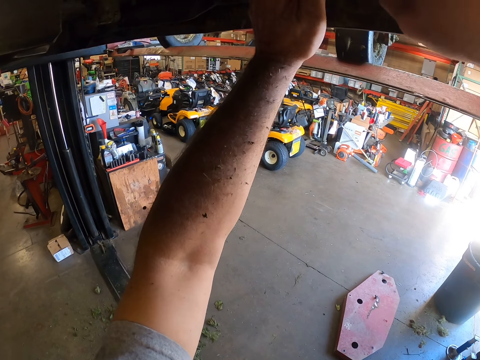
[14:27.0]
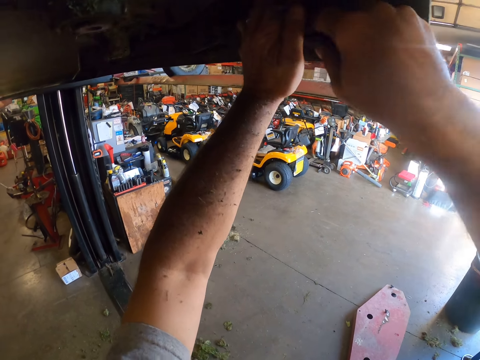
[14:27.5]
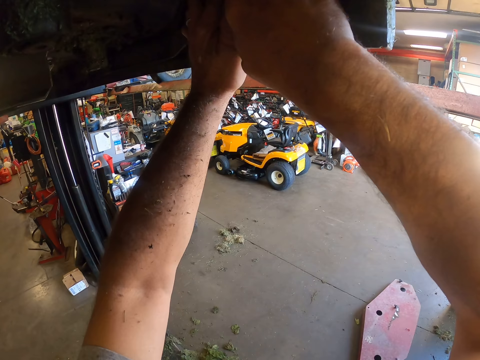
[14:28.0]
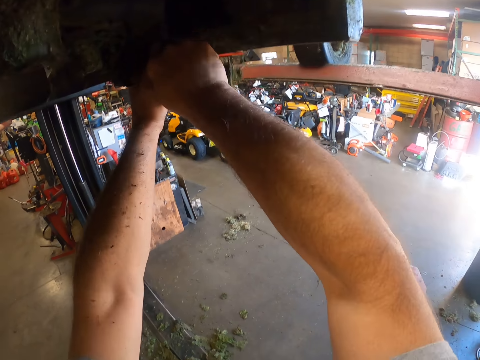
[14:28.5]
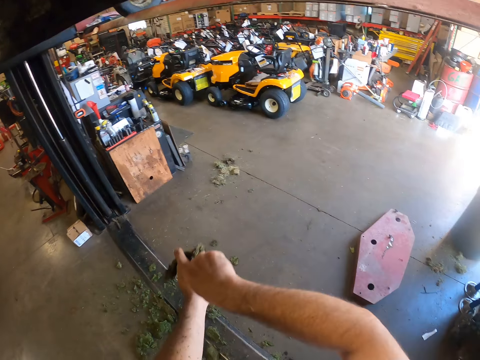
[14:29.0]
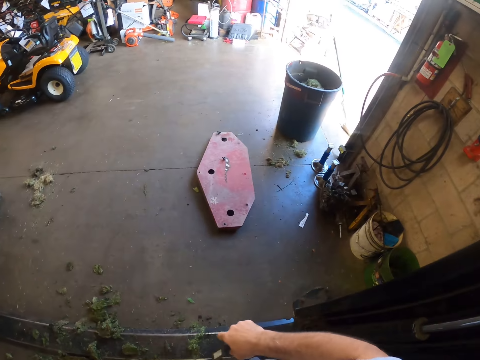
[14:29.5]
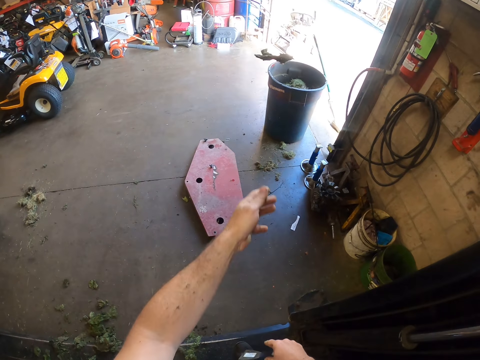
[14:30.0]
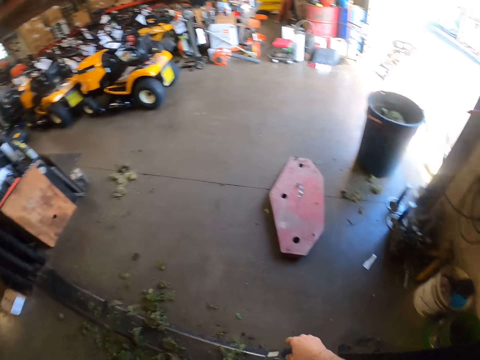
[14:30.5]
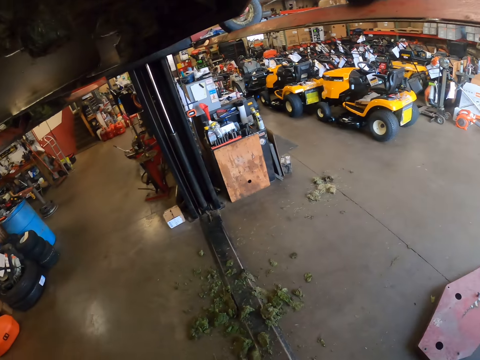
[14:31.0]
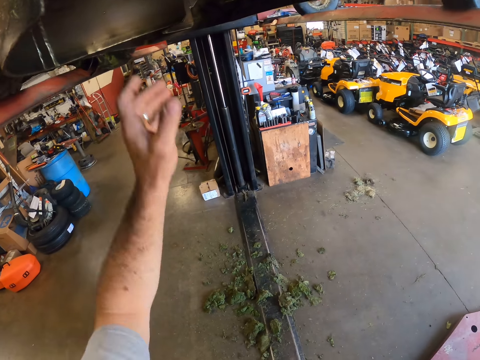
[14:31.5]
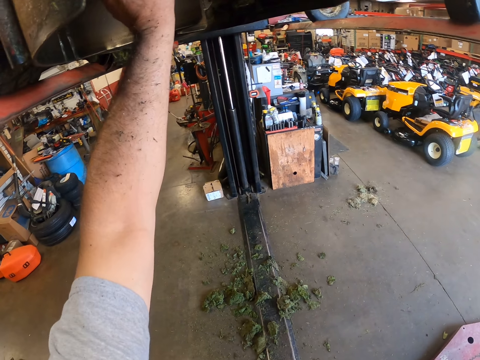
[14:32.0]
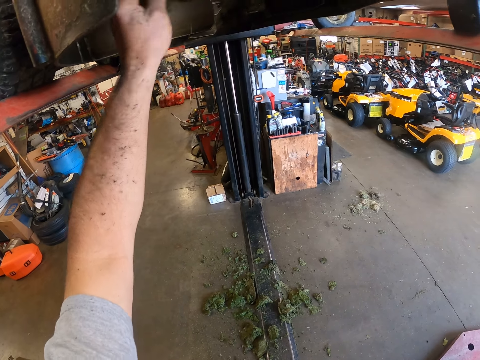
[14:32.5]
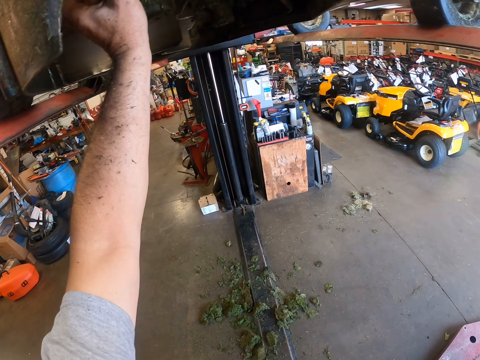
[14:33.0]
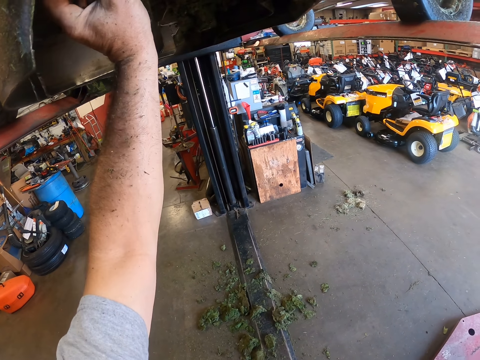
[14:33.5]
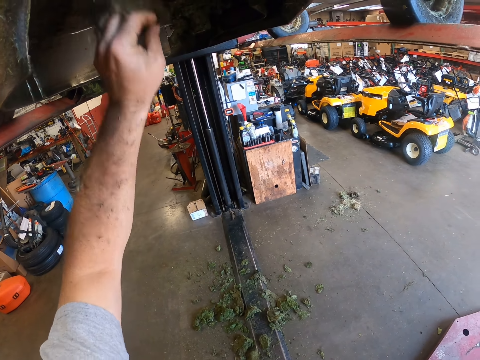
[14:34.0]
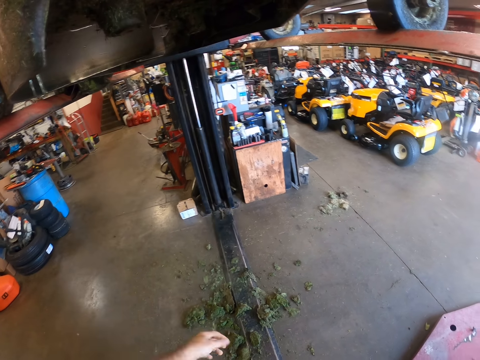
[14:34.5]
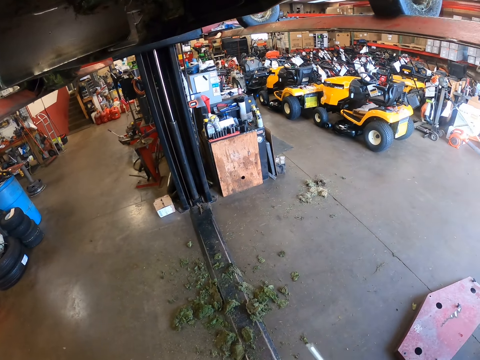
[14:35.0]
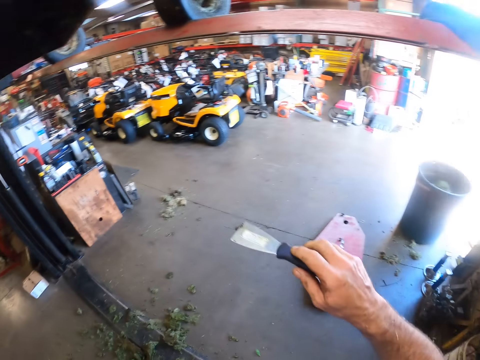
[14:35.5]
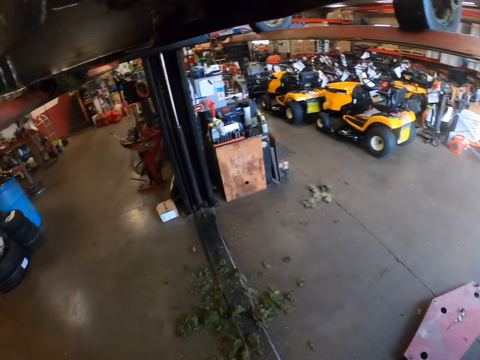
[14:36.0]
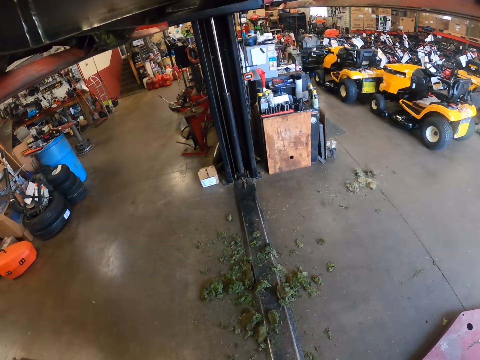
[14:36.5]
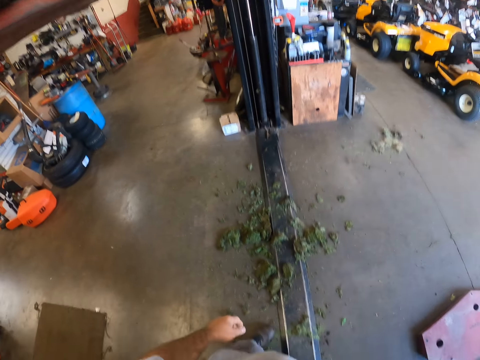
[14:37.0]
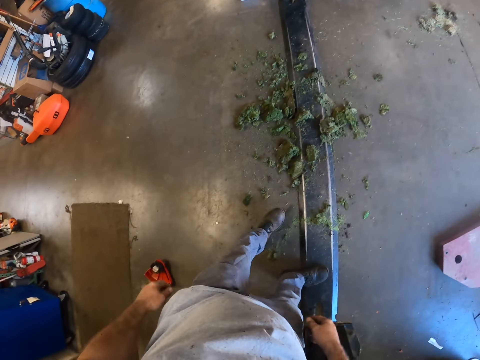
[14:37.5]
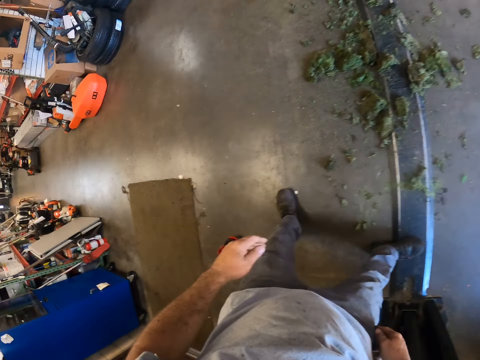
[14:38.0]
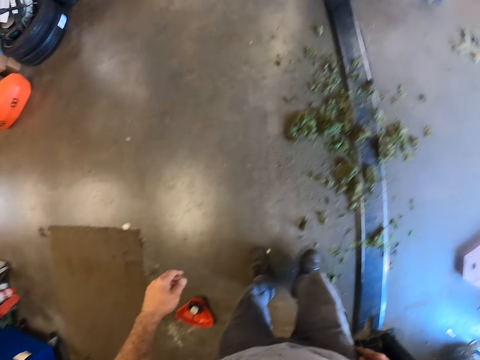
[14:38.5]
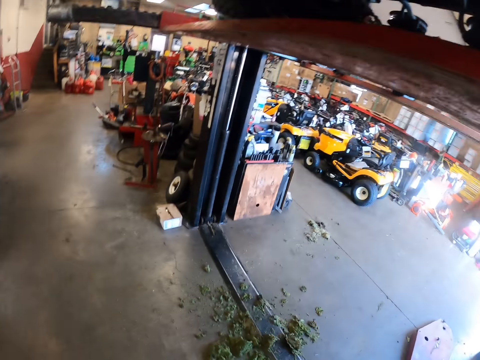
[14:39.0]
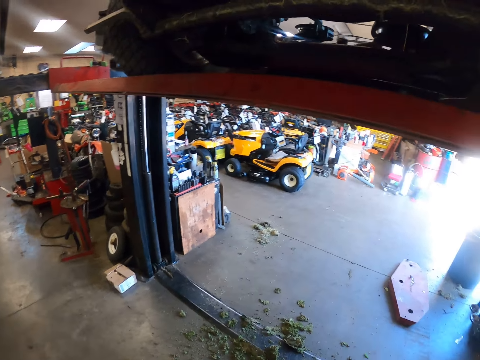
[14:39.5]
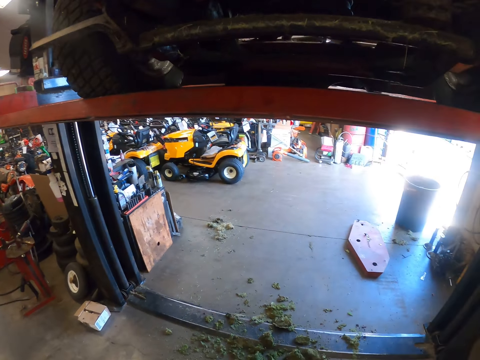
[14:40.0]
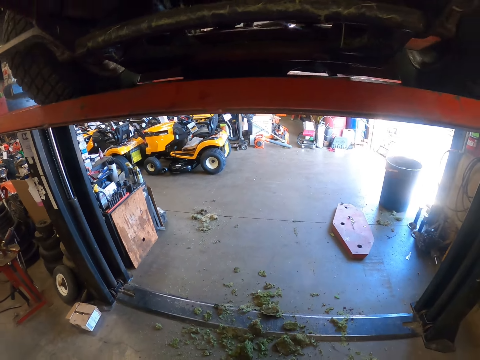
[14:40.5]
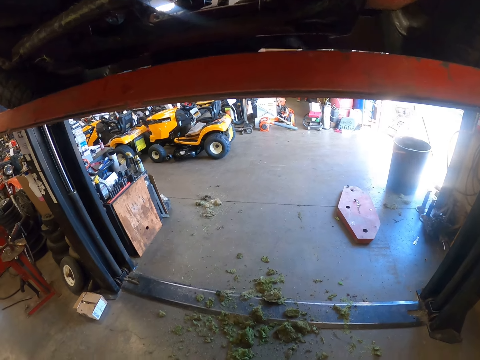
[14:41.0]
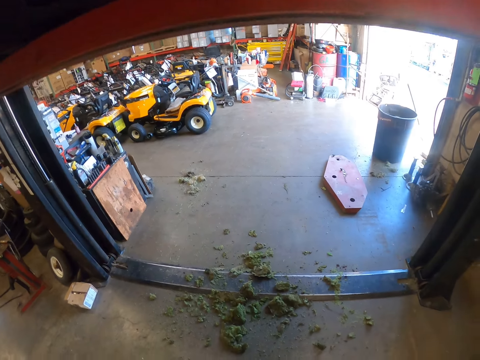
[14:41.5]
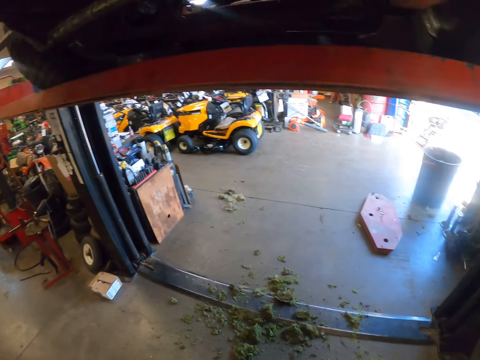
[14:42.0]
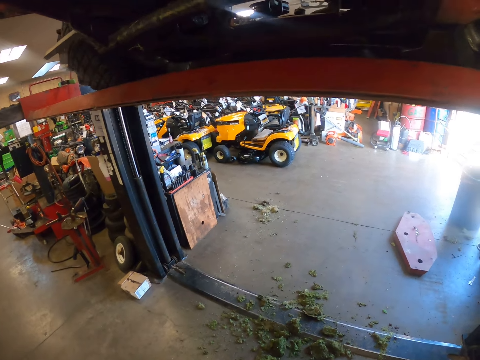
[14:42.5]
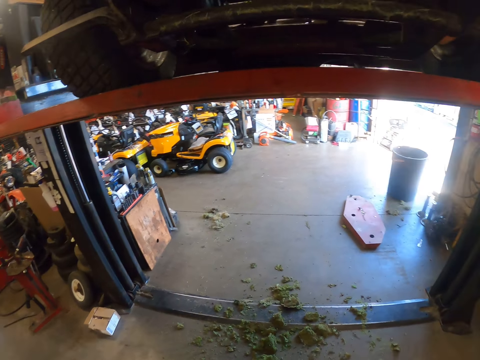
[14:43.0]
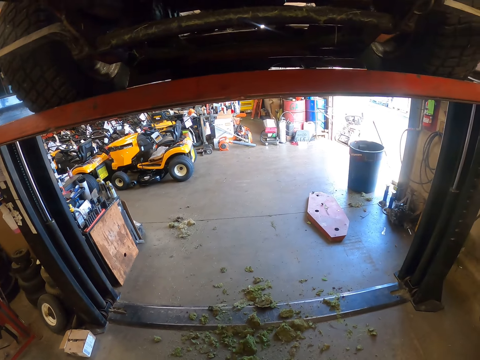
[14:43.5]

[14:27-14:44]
The camera wearer raises his left hand. He picks dry grass with his left hand. He throws the dry grass in a bin. He raises his left hand. He removes dry grass from a lawn mower with his left hand. He drops the dry grass on the floor. He removes dry grass and dirt from the lawn mower. He turns around and turns left.

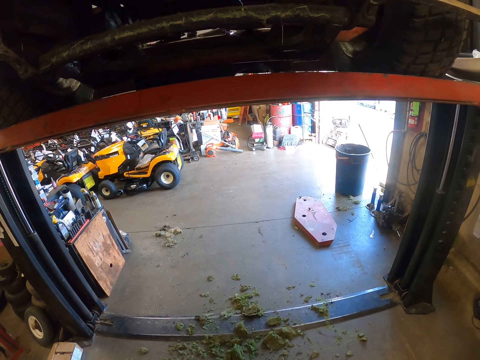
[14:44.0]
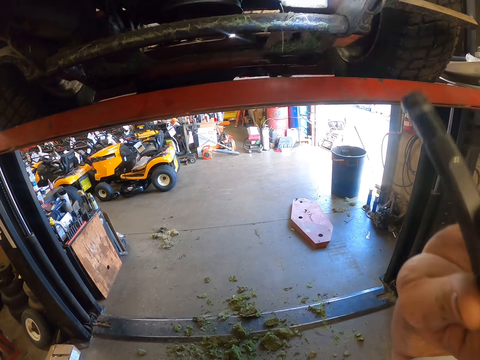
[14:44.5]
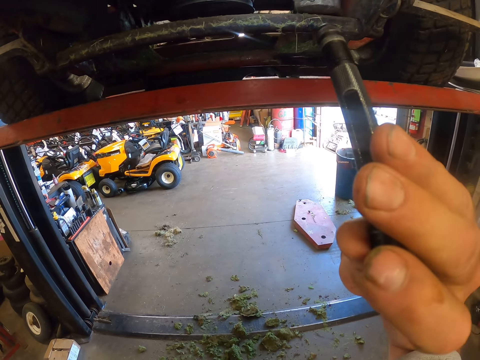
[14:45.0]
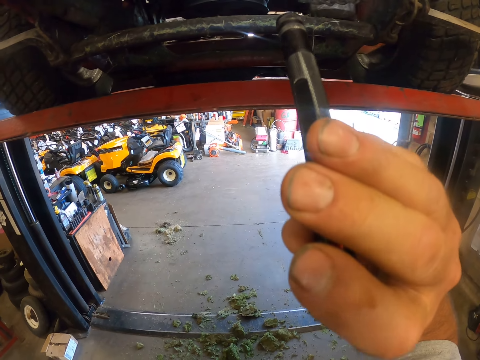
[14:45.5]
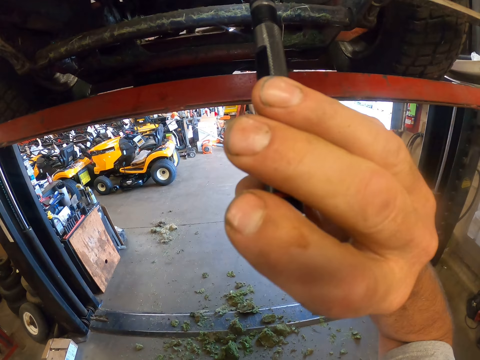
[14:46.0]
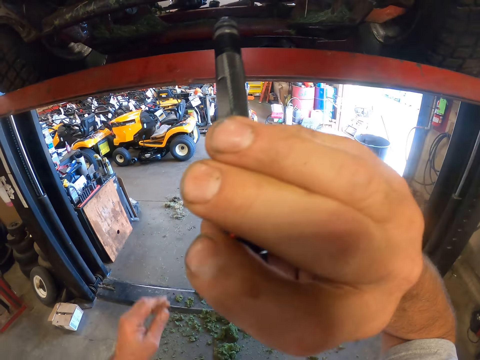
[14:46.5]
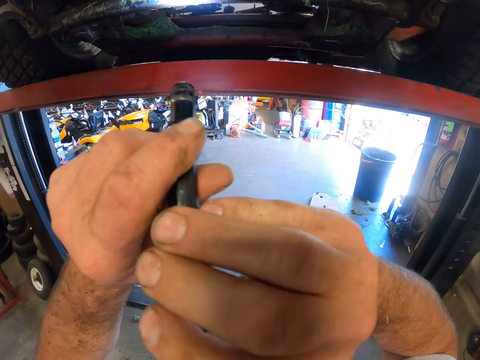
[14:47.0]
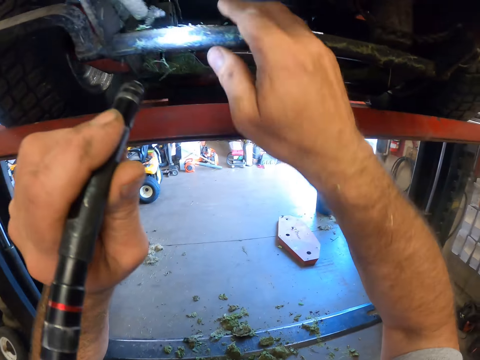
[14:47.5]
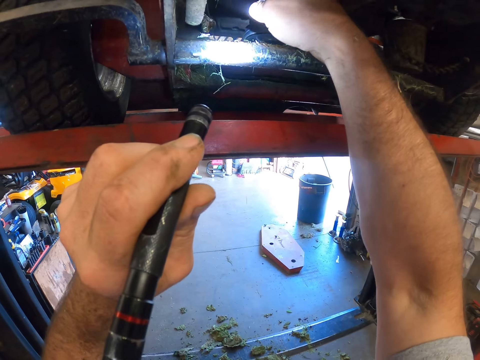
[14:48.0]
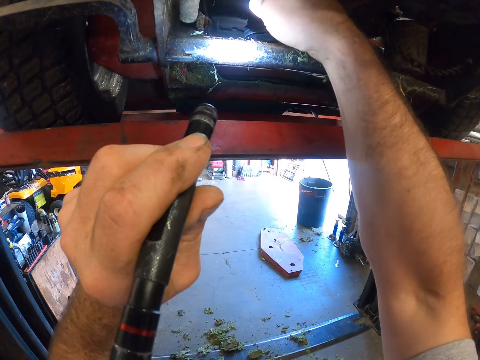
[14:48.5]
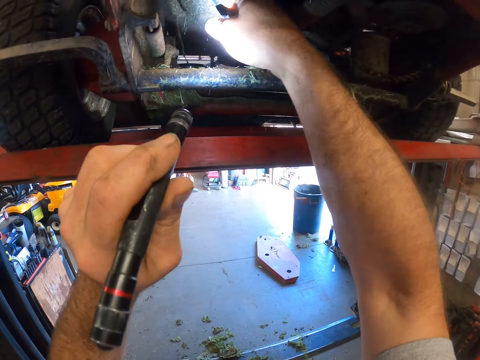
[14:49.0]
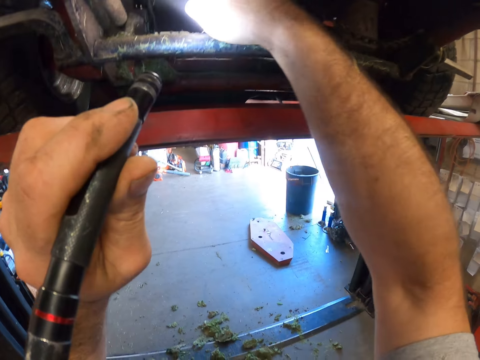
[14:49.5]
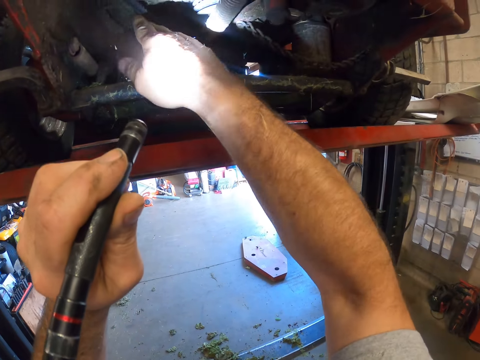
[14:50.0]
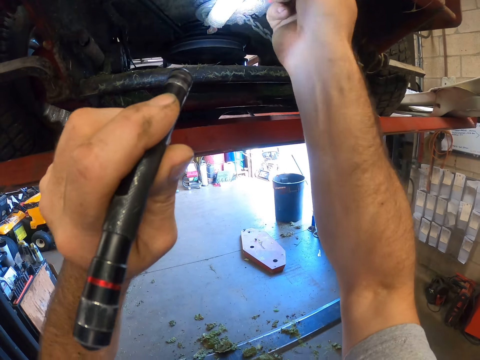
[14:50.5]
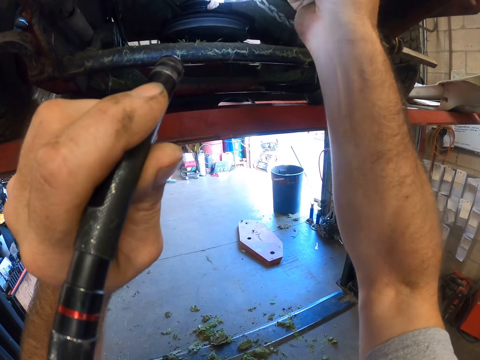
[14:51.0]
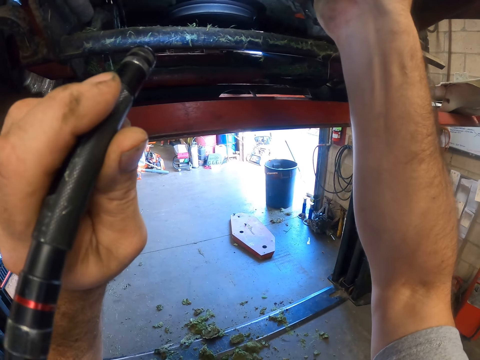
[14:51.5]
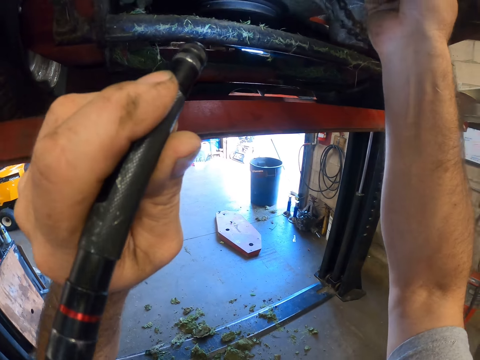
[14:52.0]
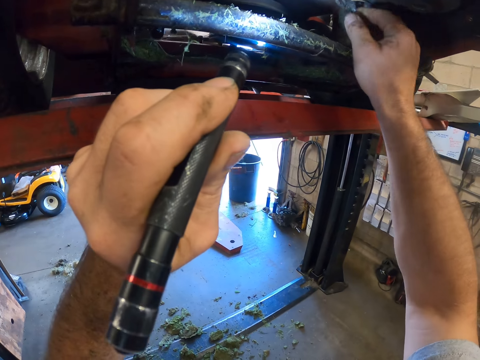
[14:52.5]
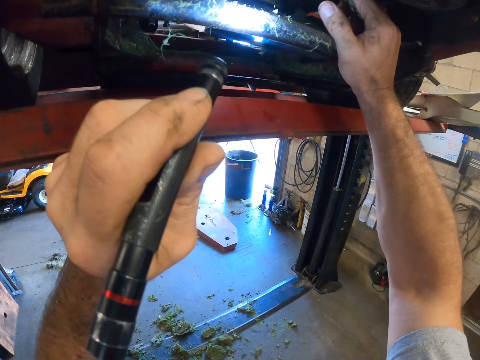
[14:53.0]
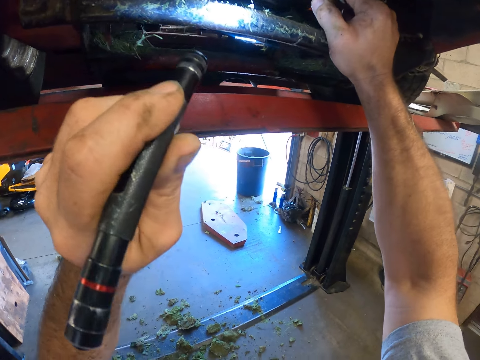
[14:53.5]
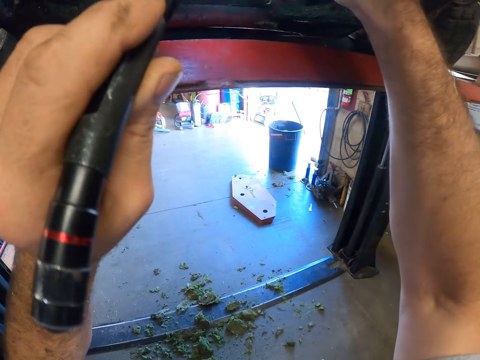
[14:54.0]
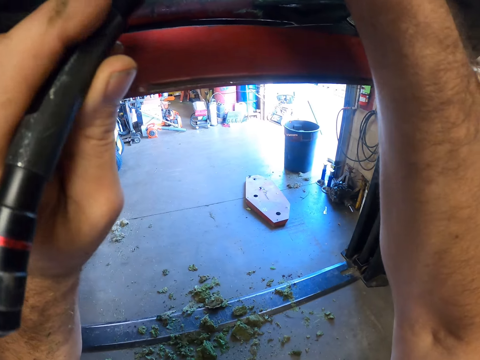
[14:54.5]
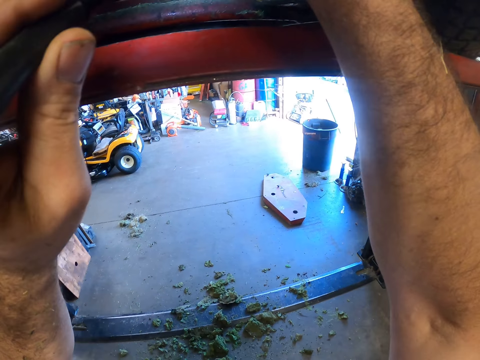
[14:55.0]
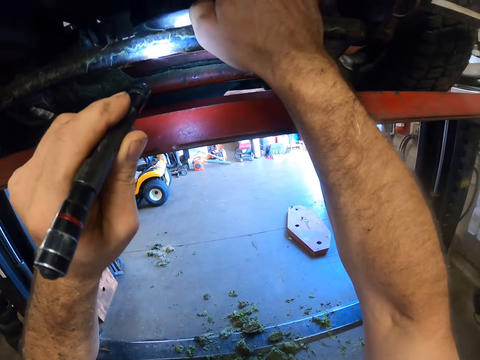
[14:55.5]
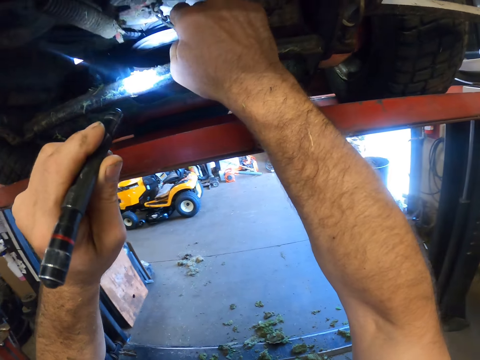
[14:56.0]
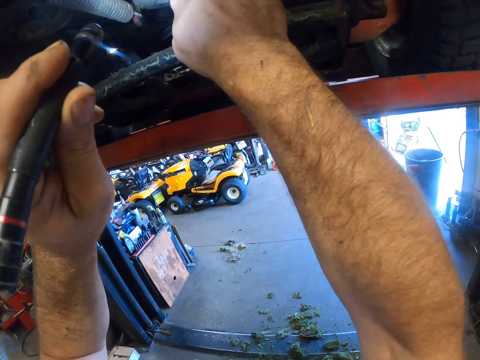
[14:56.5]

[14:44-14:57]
The camera wearer raises a torch. He shines the torch light on the quad or lawn mower. He holds the torch with his left hand. He raises his right hand. He puts his hand into the quad. He does something. He touches the lawn mower. He moves his head. He does something. He moves his head.
